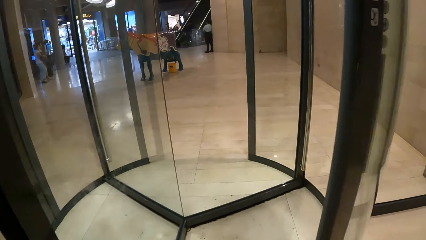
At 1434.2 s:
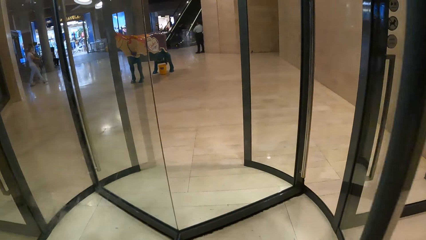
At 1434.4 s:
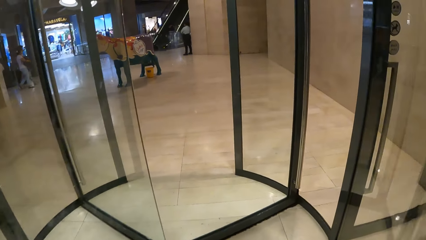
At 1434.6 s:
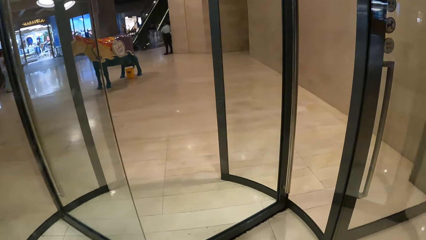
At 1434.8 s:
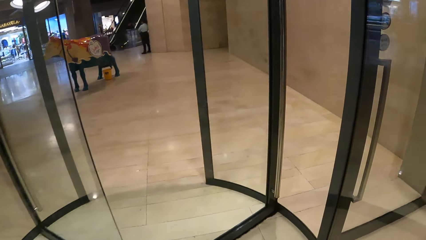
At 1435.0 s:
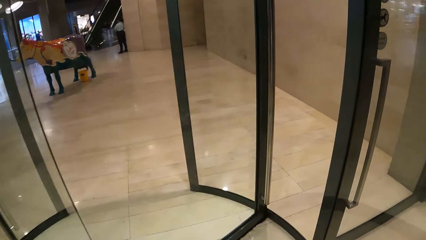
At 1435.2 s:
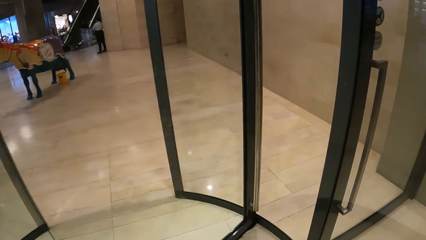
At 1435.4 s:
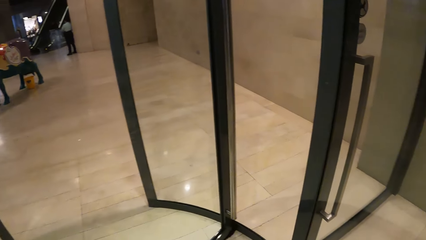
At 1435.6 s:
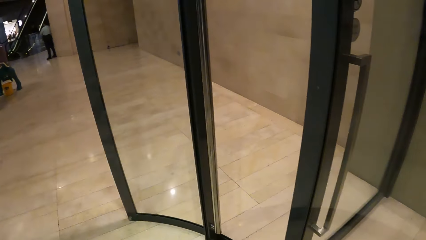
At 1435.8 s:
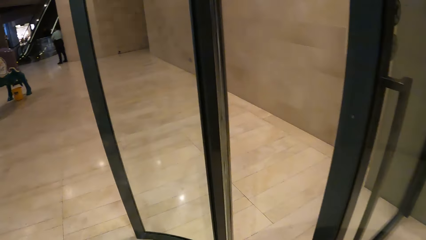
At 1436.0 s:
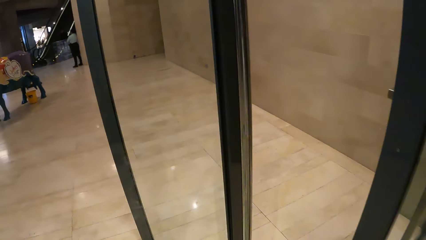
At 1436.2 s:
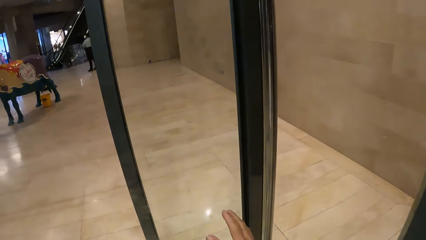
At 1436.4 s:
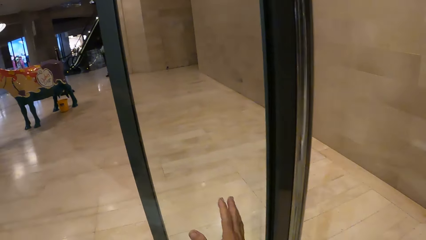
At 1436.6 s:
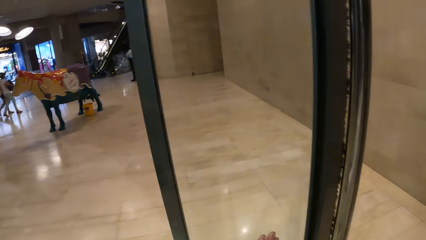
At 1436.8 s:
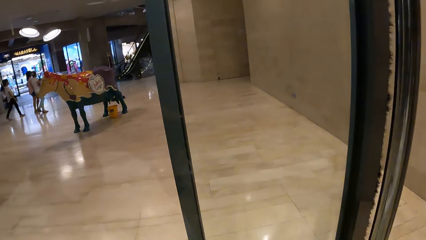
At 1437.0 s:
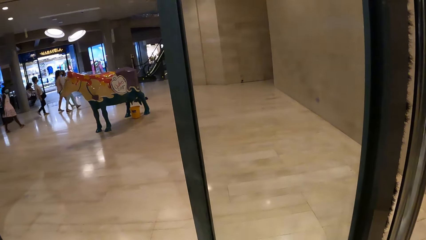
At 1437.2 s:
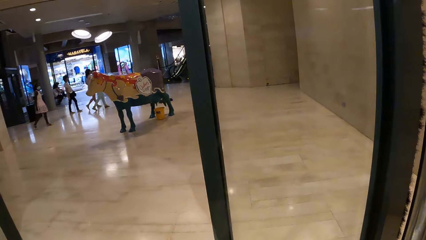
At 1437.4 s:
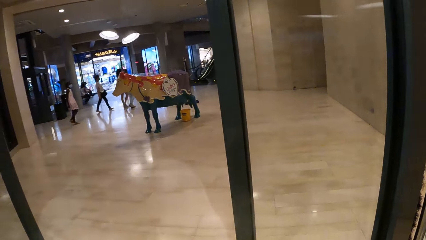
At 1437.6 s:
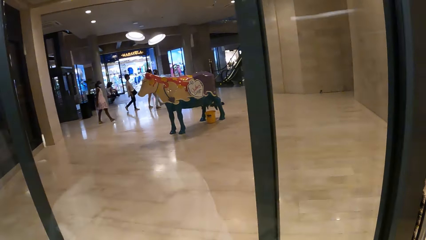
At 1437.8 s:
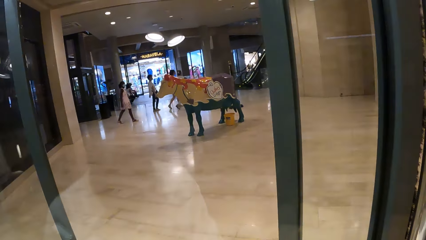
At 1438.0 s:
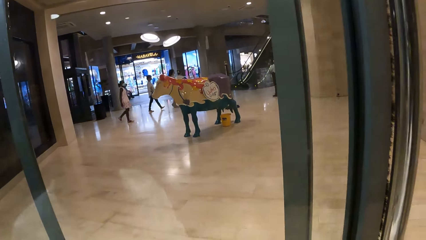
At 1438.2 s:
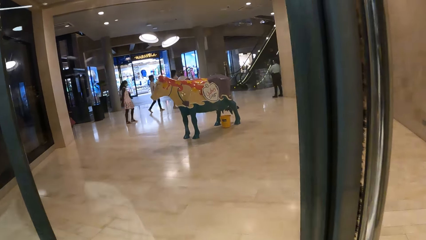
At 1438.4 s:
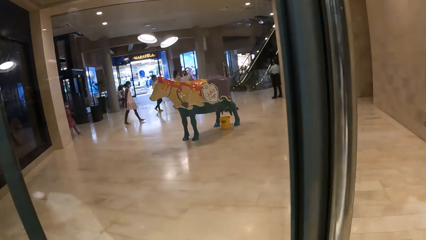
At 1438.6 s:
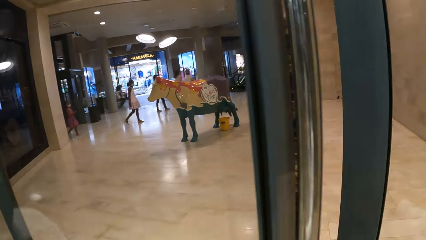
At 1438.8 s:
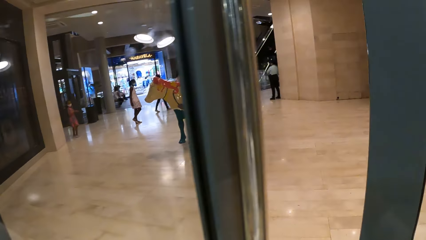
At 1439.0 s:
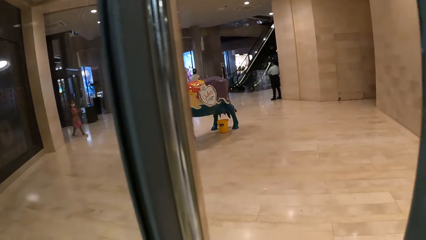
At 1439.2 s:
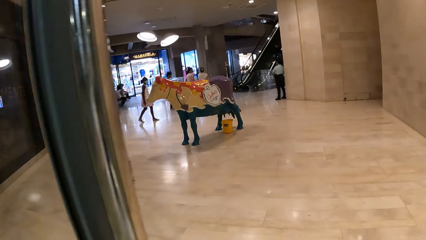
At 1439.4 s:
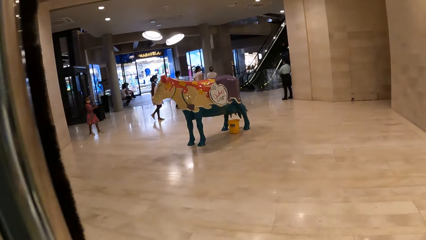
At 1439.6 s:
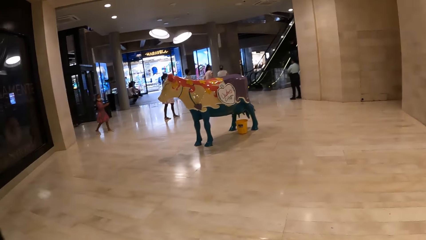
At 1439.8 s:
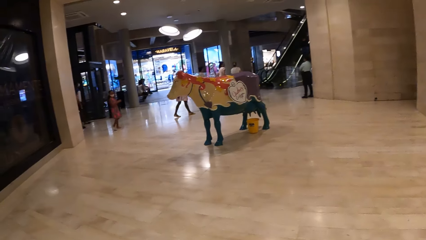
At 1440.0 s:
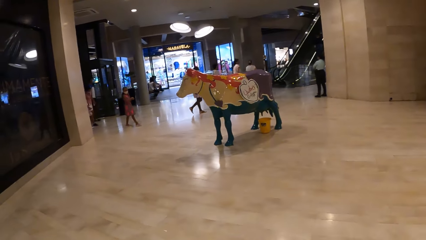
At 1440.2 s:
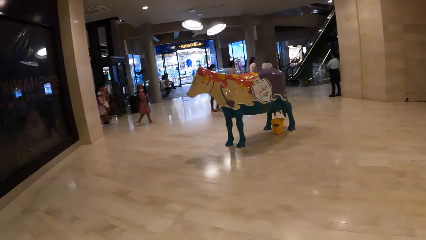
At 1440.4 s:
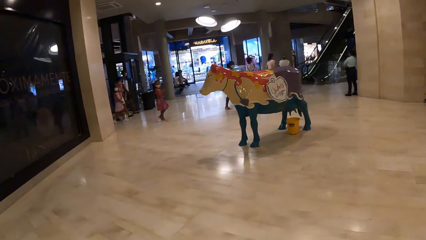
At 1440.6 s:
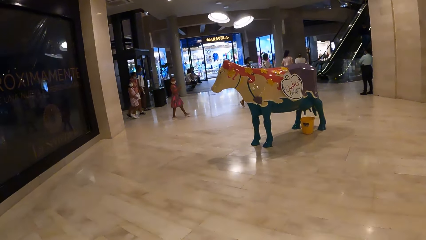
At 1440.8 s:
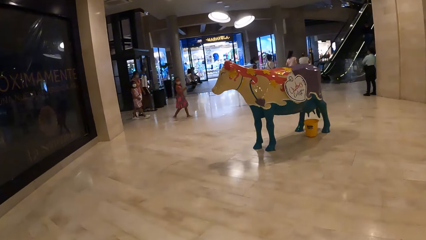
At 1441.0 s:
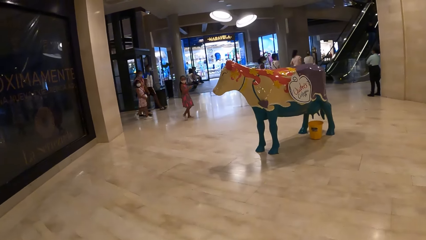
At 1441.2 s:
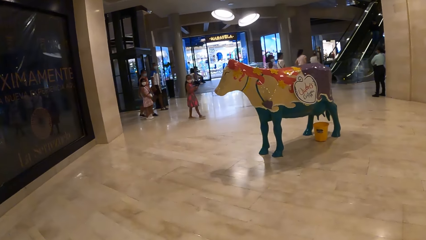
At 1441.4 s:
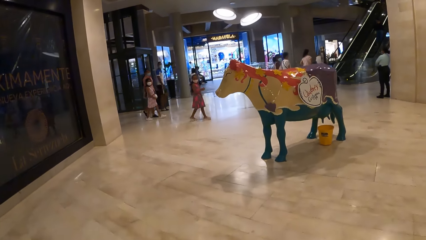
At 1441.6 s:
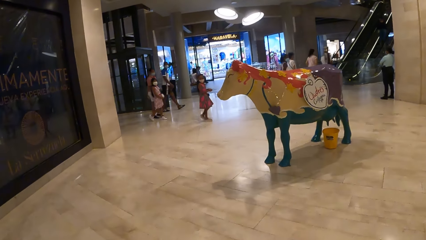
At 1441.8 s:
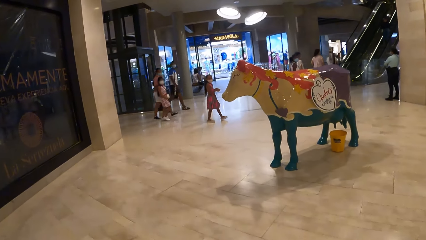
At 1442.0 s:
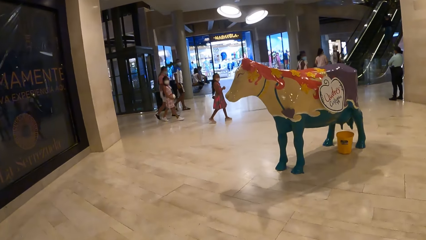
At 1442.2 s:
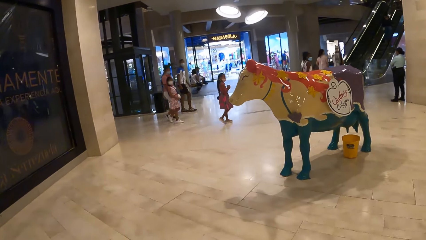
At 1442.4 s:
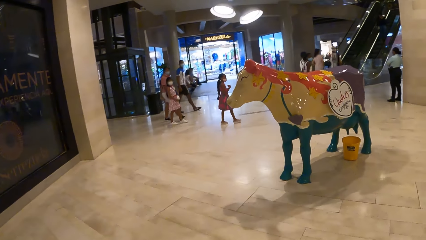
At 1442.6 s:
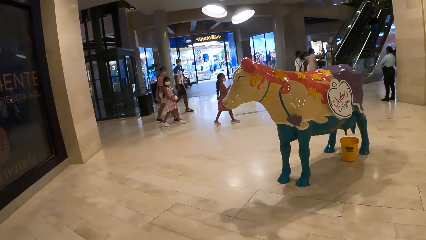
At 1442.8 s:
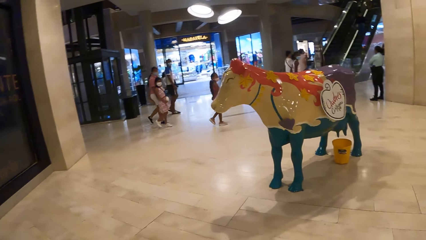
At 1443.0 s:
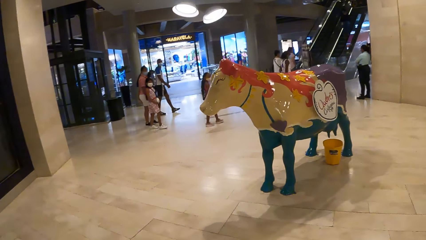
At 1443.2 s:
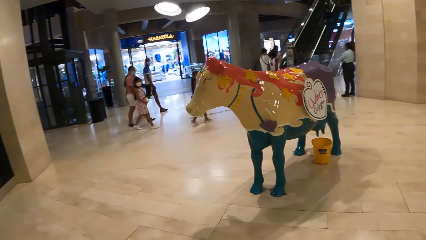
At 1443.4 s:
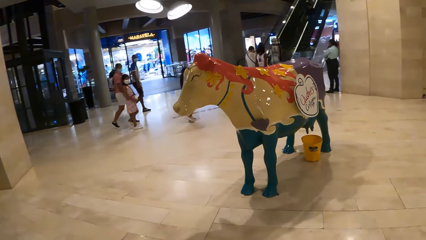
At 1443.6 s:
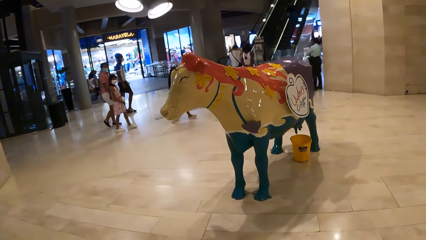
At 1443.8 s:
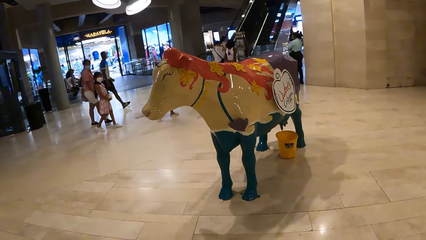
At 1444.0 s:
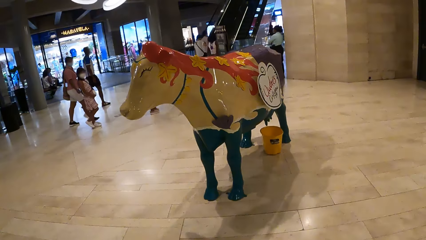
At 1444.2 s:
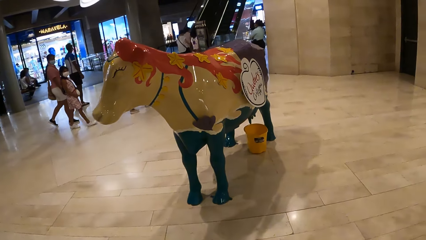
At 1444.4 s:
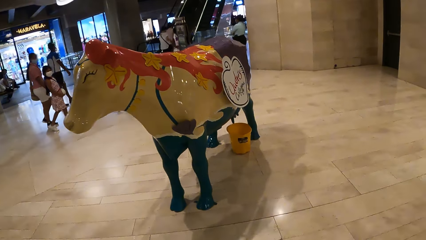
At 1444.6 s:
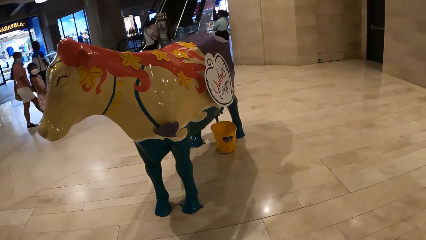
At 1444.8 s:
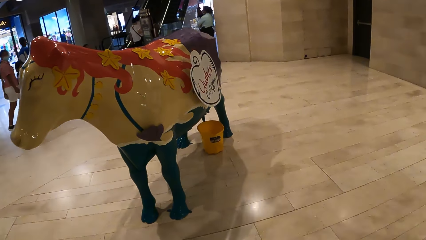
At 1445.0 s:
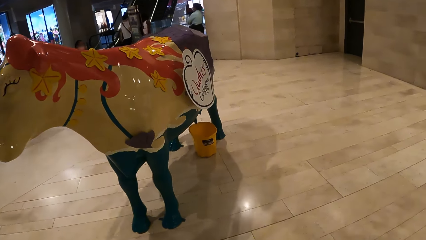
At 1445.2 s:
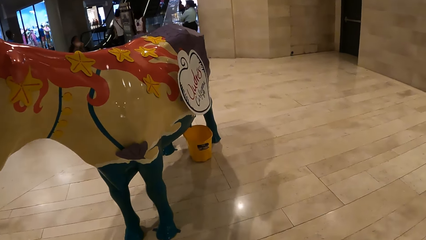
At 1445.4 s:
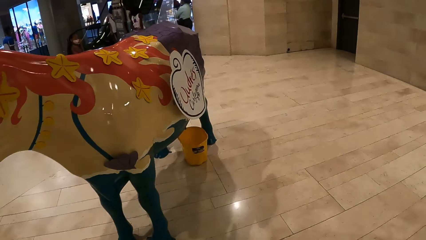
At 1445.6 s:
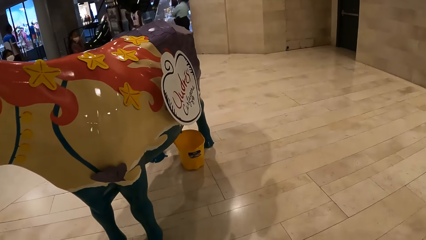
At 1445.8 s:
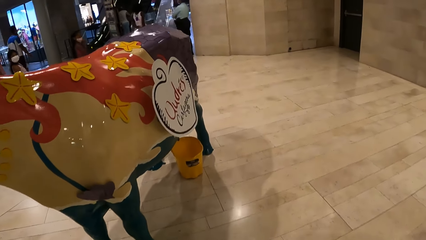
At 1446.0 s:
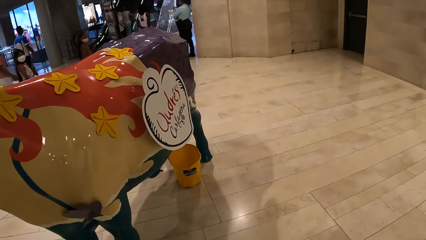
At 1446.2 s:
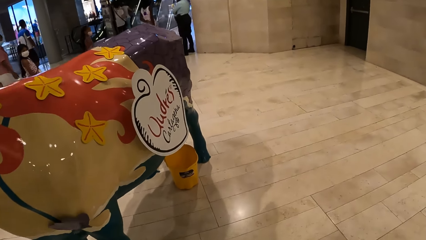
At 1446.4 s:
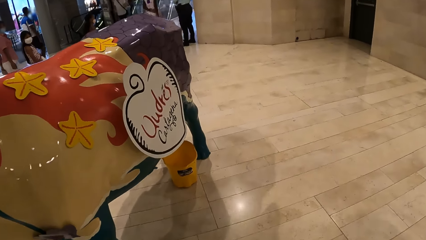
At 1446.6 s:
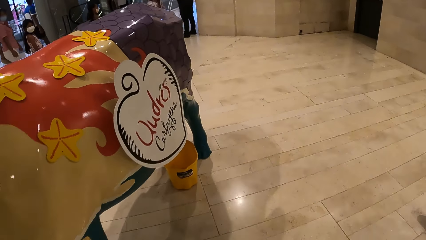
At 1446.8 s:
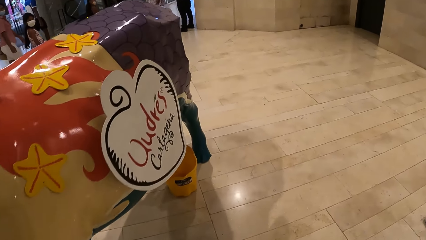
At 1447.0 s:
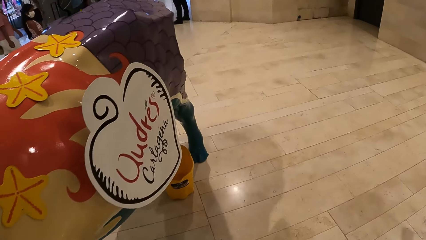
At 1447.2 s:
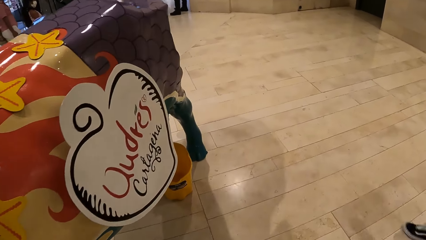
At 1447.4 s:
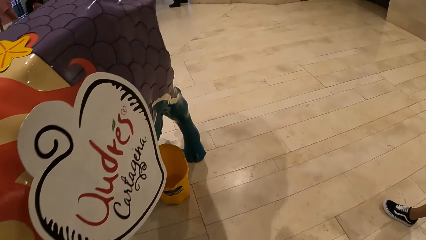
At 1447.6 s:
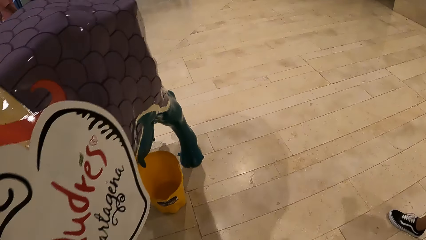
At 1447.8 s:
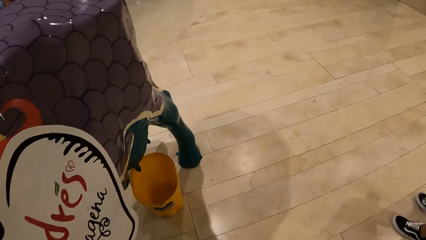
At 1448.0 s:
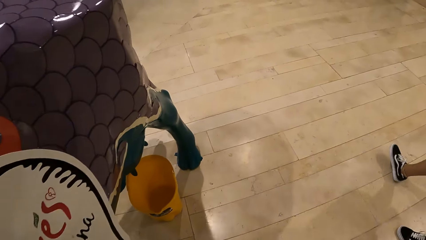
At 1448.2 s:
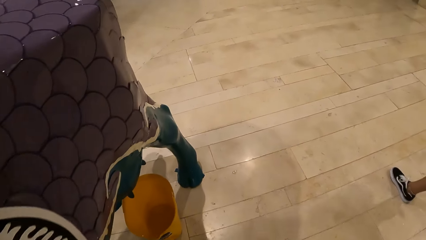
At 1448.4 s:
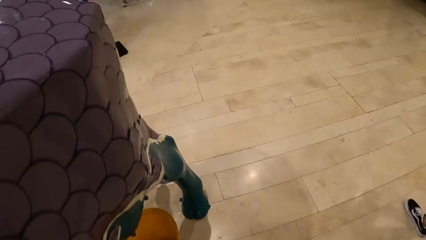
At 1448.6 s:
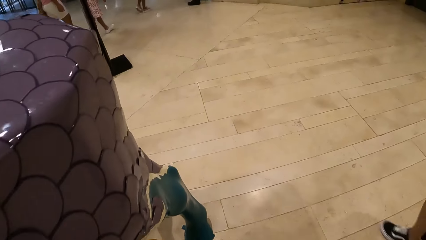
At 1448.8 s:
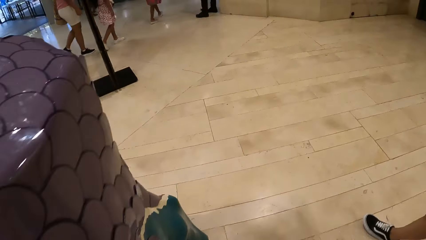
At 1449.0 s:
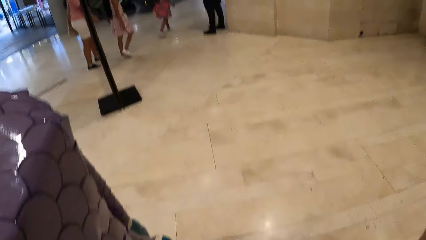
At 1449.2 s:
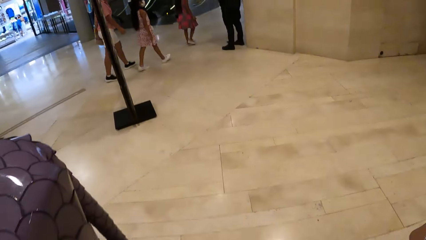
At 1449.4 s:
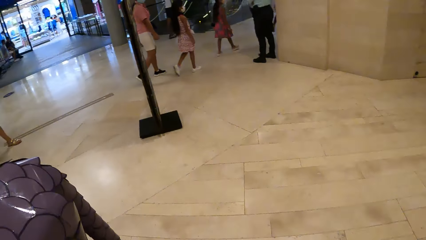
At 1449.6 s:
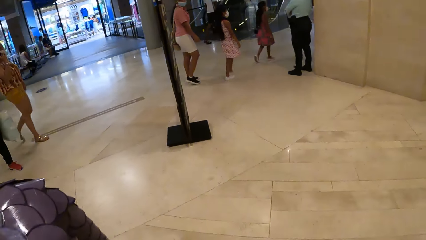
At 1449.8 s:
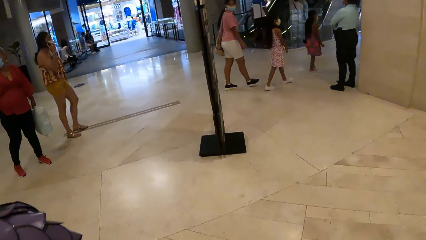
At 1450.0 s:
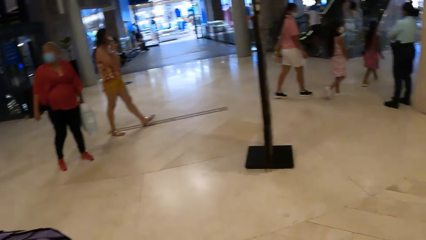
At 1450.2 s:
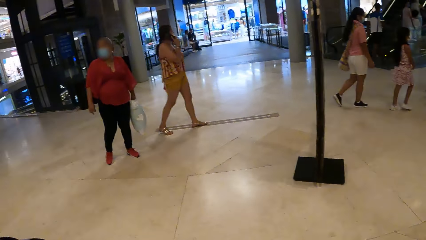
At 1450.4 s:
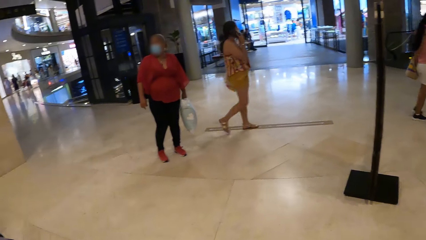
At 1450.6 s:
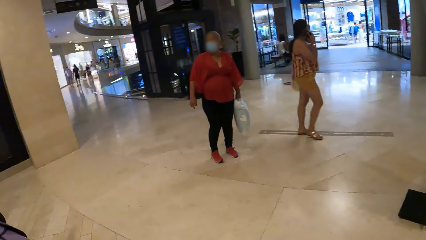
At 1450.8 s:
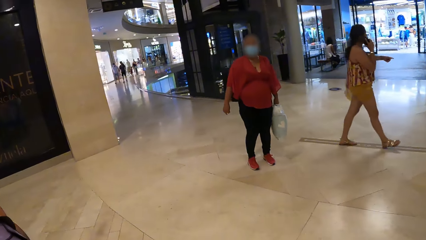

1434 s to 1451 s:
The camera wearer opens the door. They walk in the building.
